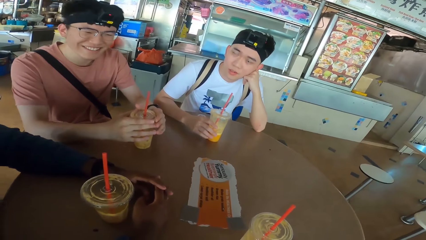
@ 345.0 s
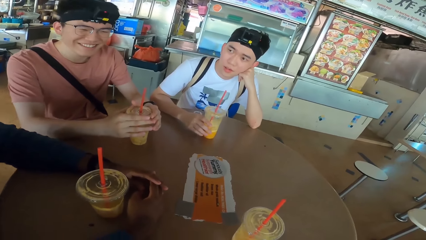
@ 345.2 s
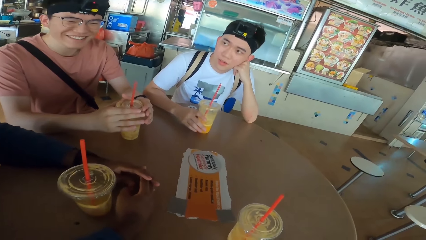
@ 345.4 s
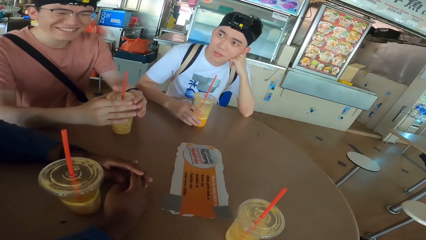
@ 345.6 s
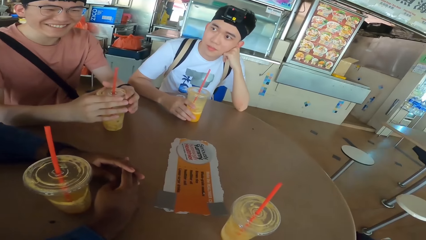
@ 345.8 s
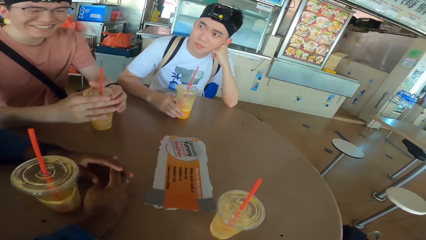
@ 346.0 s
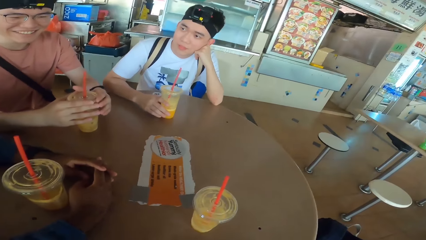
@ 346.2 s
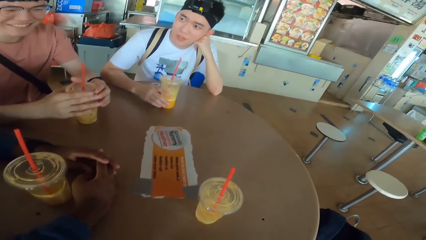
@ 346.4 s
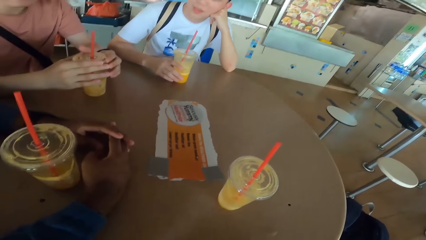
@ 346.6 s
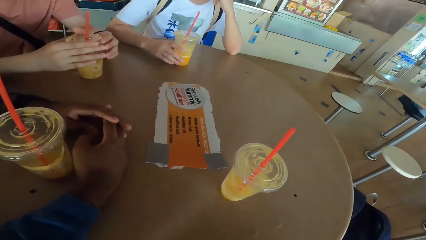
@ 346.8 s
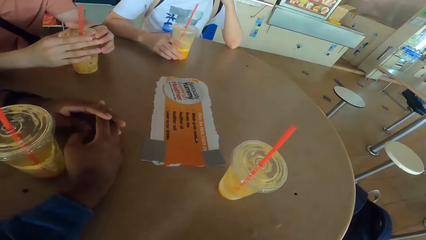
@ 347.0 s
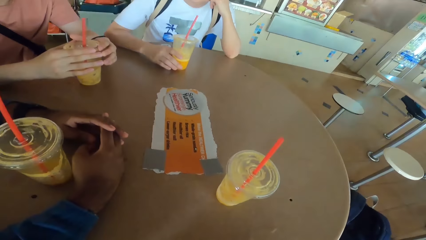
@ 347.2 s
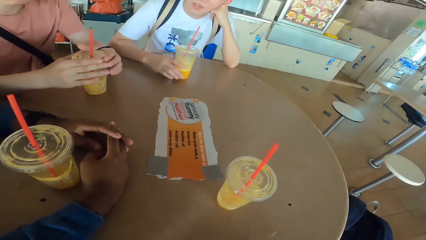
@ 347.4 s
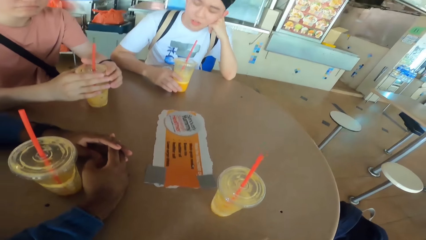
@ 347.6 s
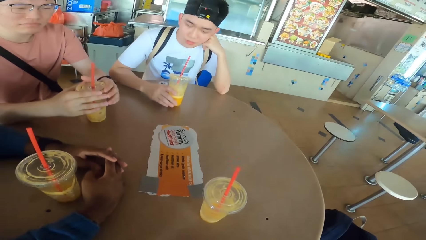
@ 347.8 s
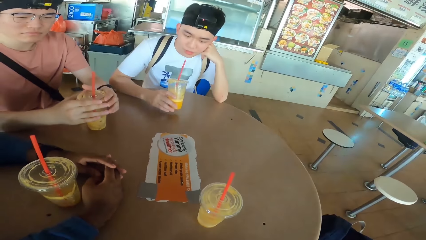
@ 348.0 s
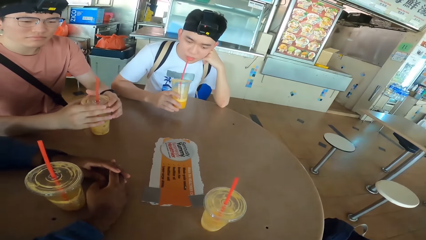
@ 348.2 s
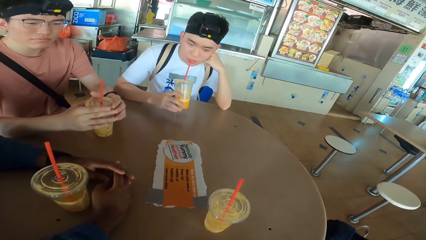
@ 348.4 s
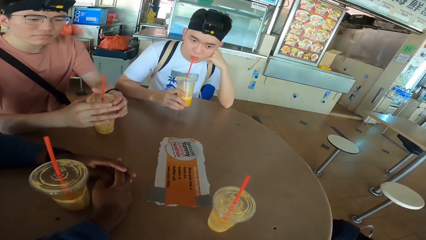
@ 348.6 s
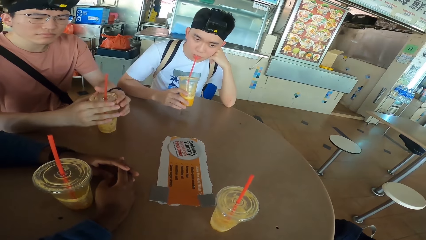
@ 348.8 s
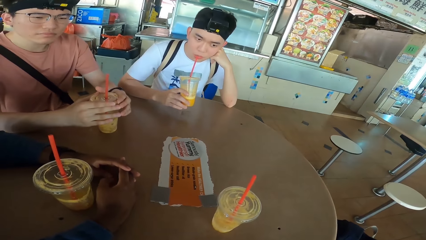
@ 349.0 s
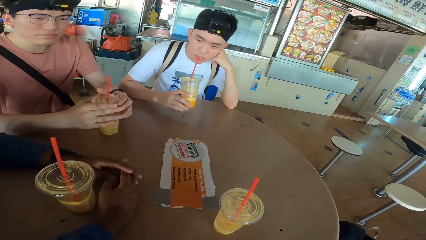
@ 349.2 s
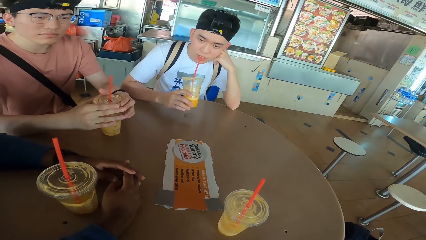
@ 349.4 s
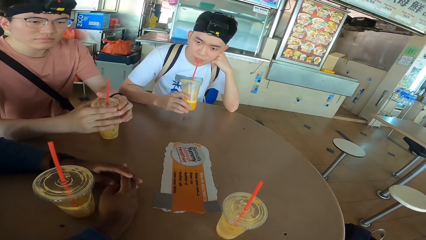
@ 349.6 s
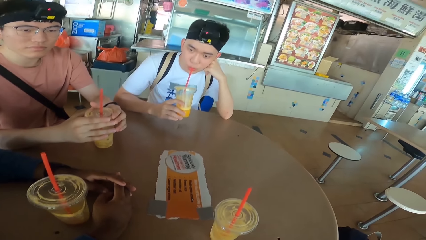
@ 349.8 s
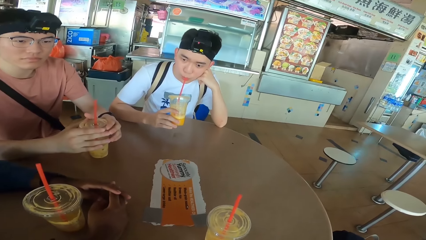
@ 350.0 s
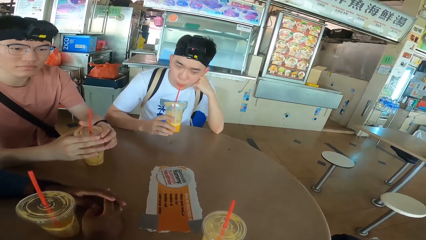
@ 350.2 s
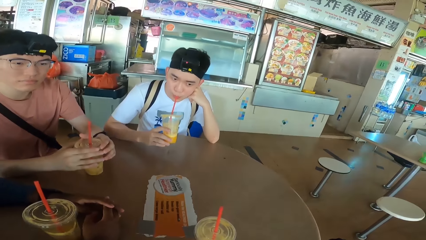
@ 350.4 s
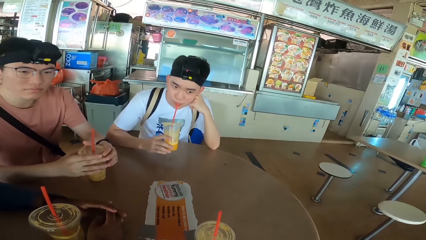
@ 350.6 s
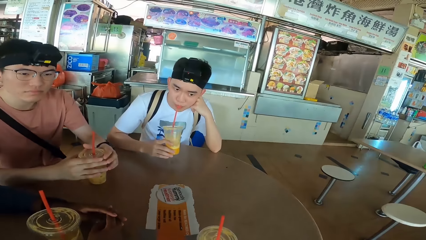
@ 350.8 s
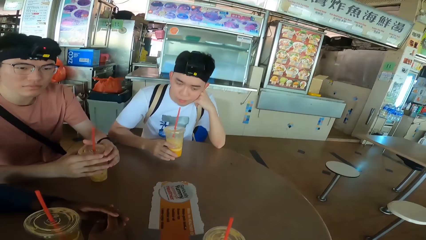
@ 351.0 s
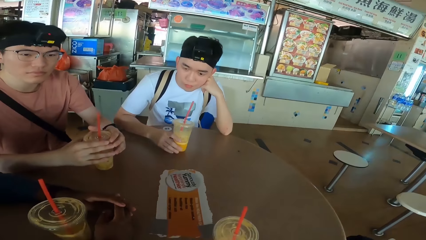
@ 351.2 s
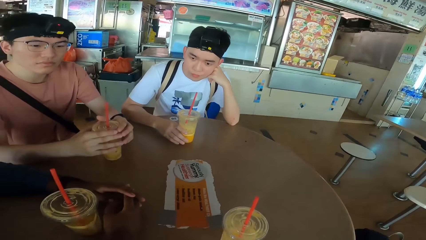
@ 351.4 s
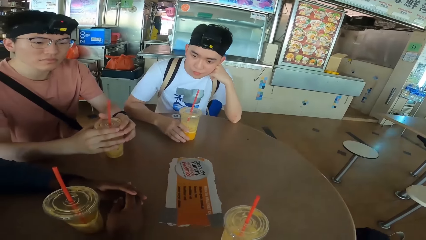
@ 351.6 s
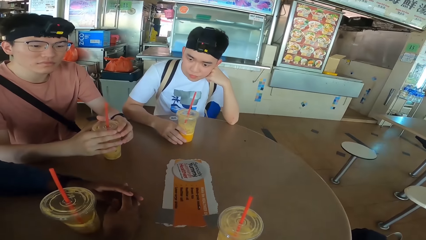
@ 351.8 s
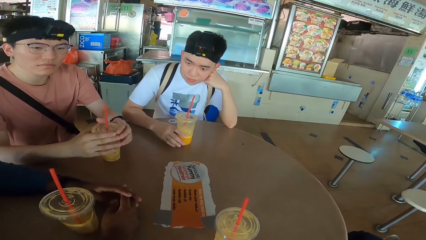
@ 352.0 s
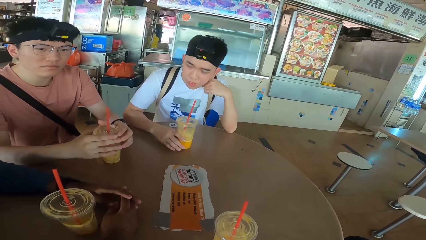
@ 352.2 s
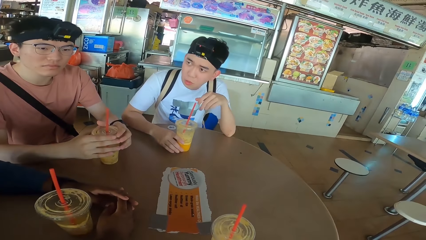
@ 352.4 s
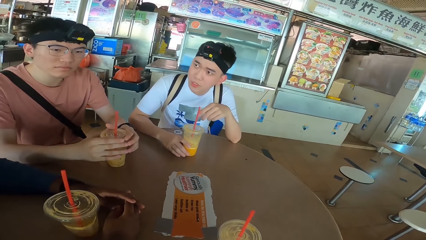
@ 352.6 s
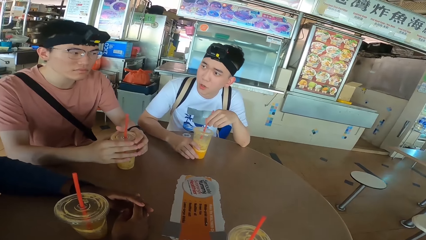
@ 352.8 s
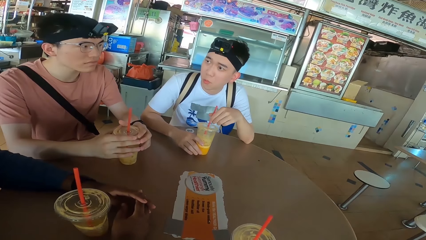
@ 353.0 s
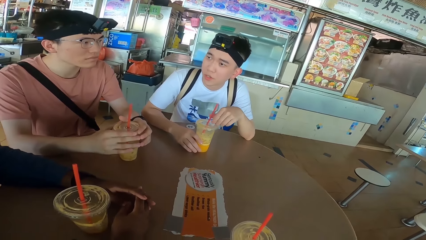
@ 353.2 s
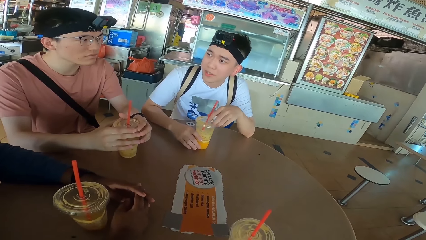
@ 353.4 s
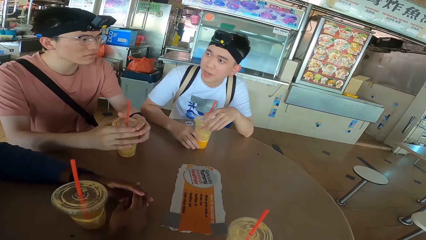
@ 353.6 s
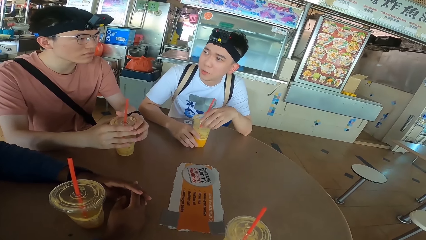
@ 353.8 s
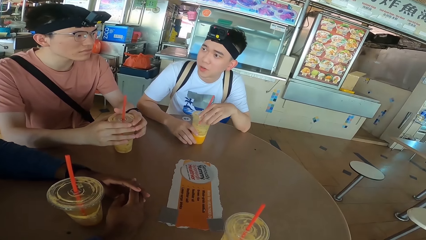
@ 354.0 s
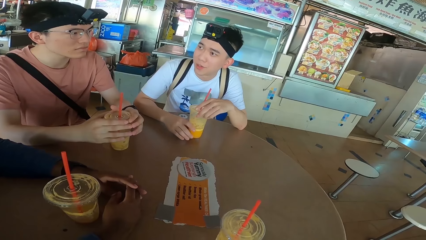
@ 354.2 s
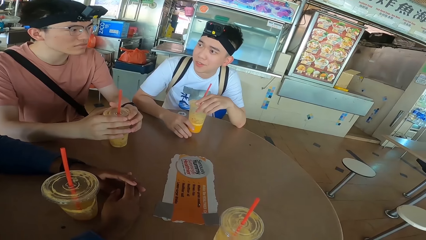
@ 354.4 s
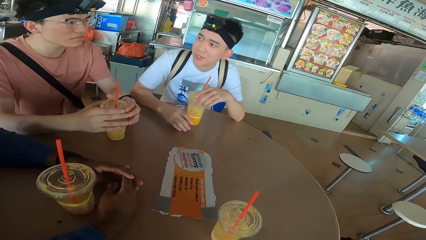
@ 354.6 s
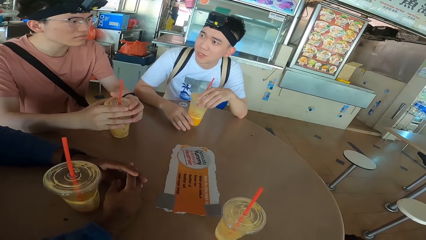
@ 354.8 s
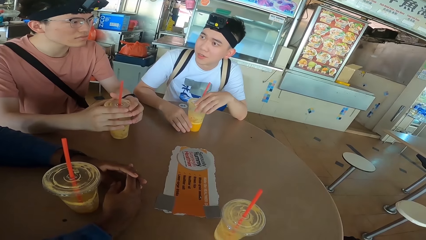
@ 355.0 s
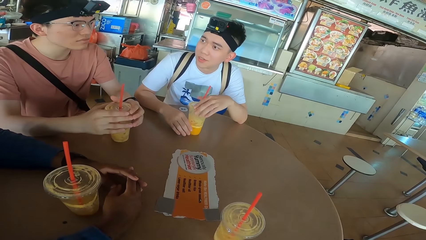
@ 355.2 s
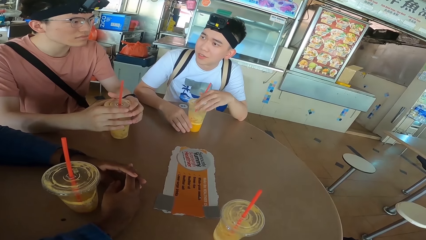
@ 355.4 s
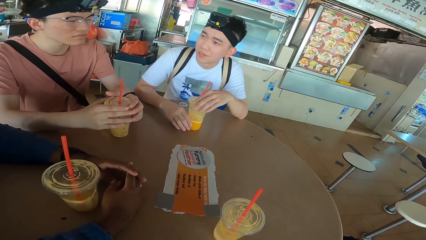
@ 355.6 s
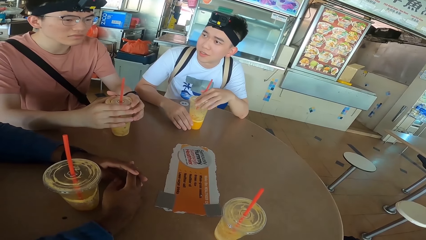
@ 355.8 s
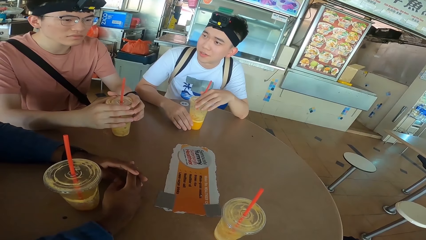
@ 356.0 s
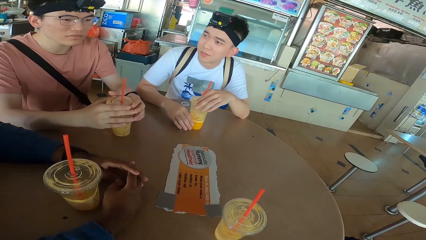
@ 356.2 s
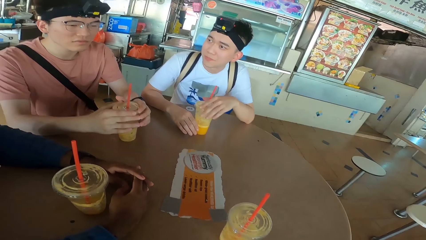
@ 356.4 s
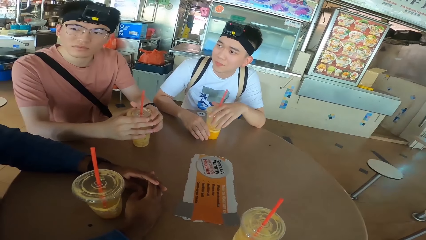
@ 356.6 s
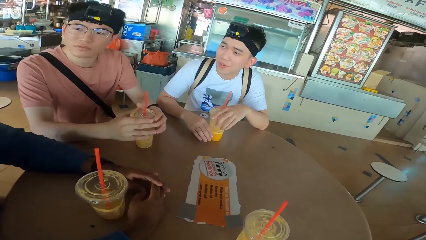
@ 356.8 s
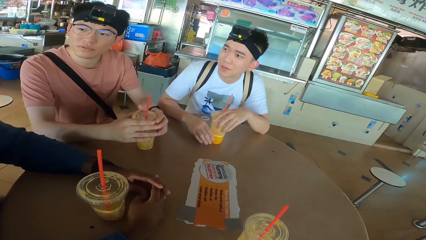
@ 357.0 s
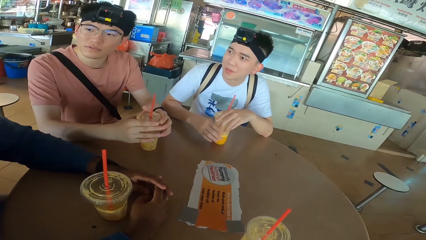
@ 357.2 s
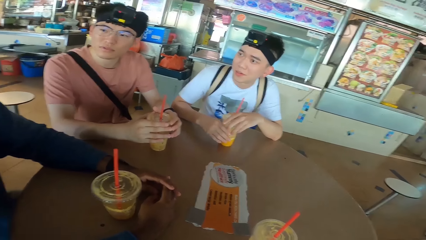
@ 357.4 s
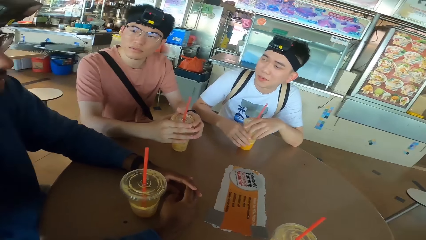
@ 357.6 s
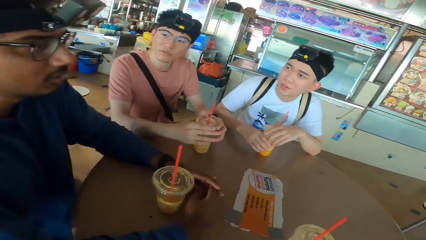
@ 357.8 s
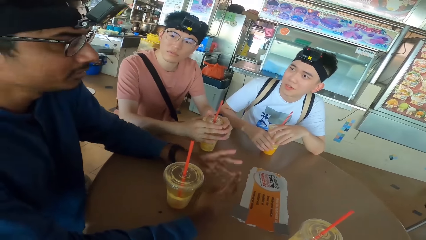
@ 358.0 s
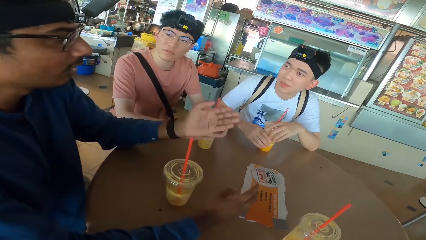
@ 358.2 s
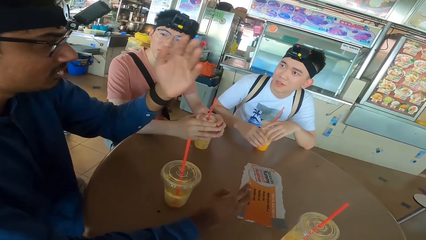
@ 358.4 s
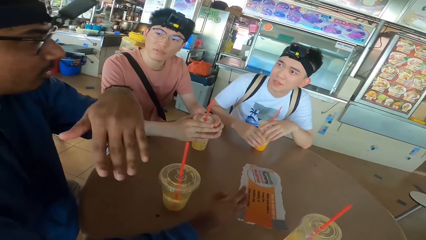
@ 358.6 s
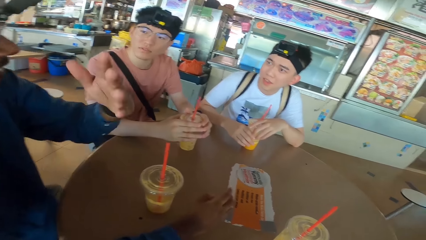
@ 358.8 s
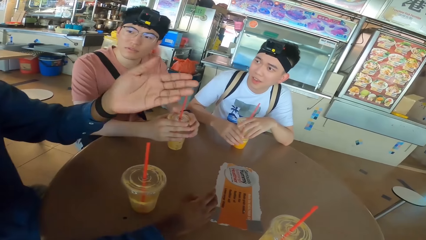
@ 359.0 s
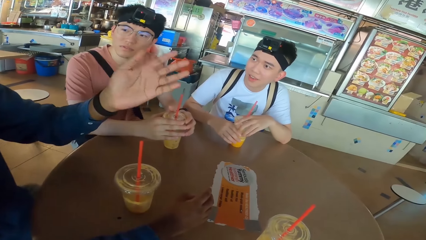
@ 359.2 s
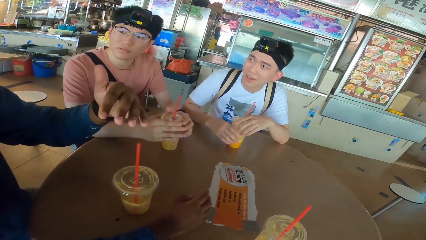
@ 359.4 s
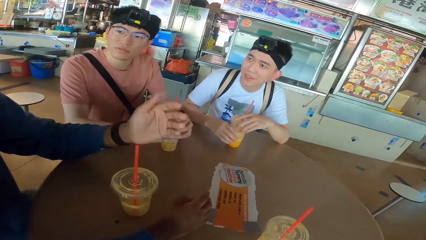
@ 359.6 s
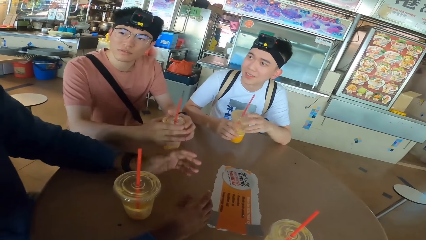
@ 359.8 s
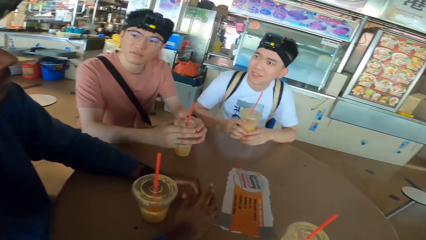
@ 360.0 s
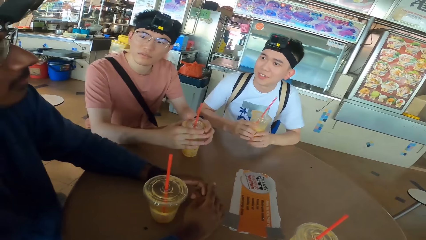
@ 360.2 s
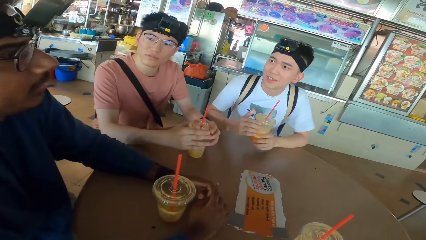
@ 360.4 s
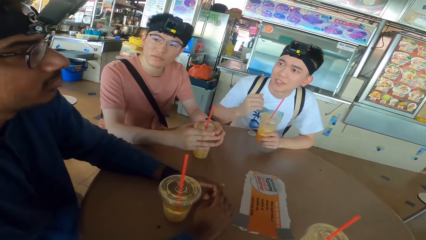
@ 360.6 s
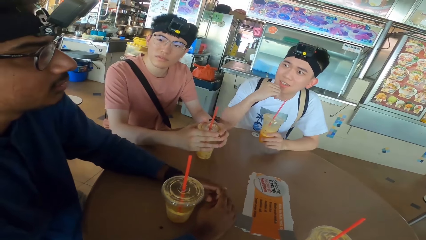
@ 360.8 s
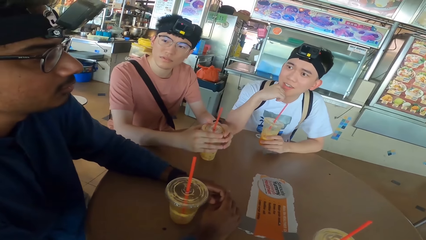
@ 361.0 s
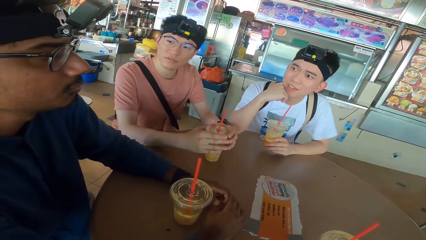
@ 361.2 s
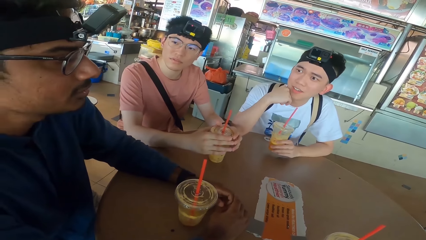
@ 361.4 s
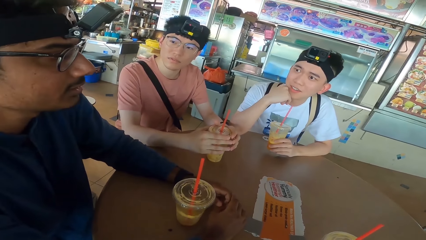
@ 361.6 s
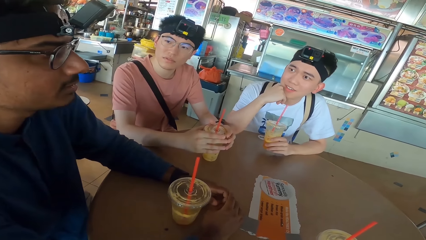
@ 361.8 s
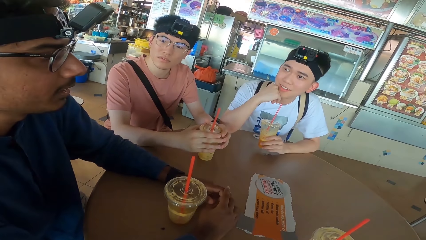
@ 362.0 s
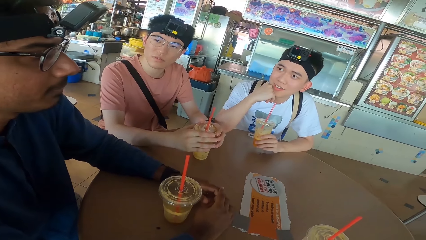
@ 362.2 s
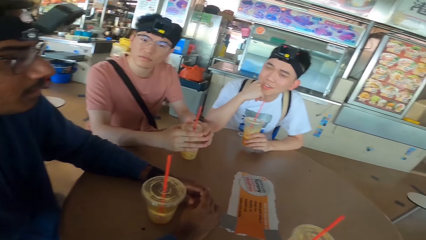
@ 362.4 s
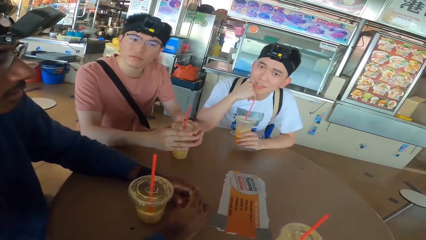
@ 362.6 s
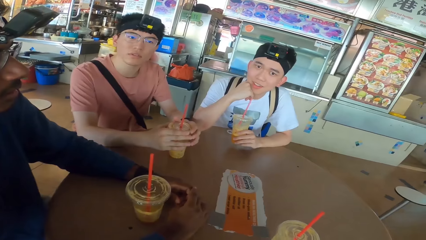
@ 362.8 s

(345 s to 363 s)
A man sips the smoothie. The man drops the drink and puts the smoothie on the table. The man touches the disposable cup and holds the straw. A person spreads out his hands. Another man moves the hand. The person nods his head. The first man picks up the smoothie, touches his chin and holds the head.
